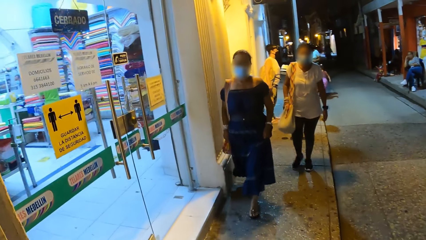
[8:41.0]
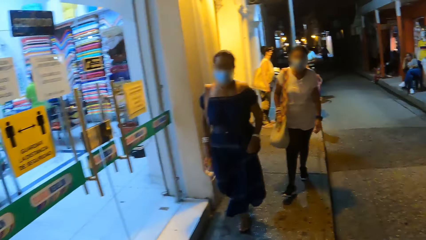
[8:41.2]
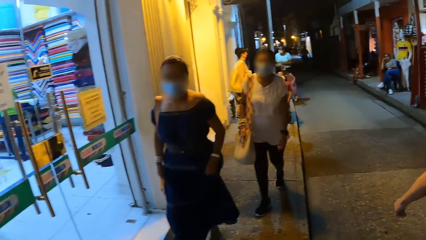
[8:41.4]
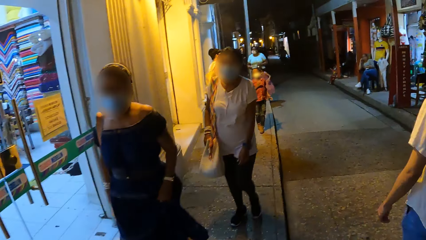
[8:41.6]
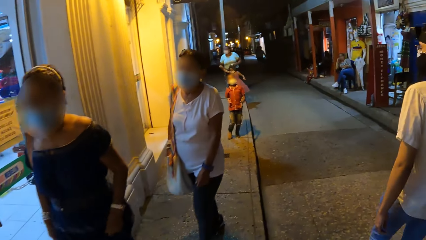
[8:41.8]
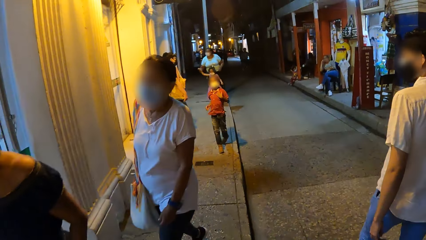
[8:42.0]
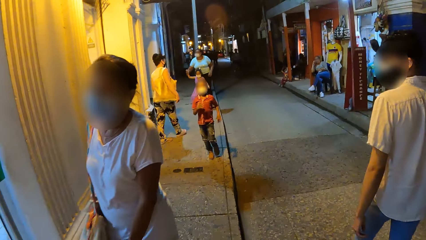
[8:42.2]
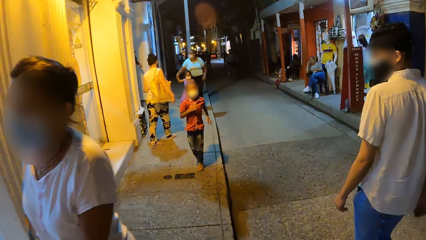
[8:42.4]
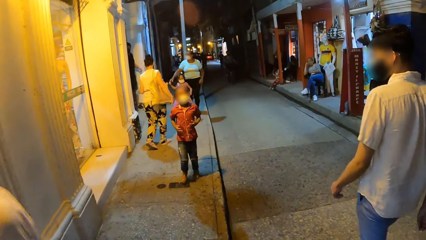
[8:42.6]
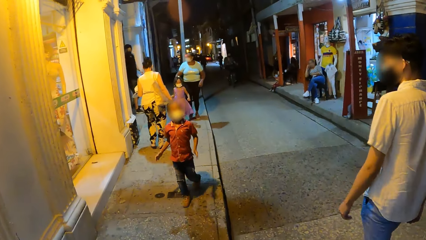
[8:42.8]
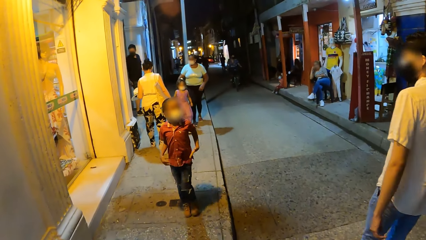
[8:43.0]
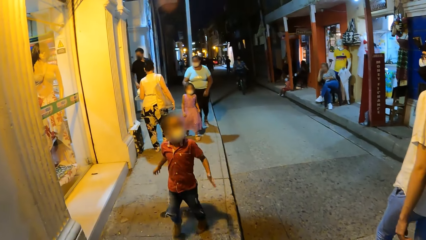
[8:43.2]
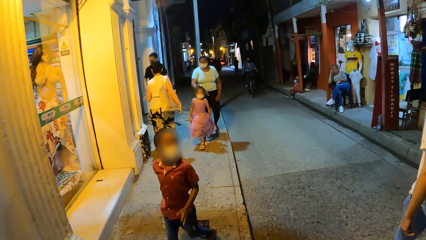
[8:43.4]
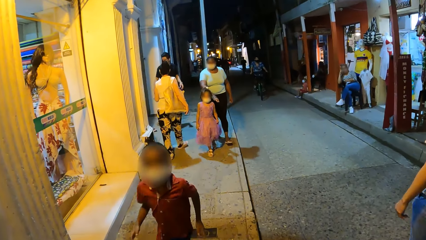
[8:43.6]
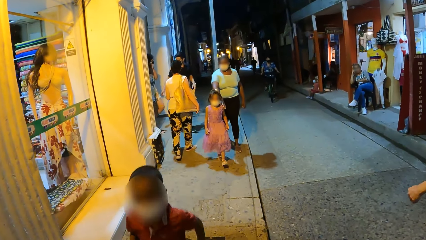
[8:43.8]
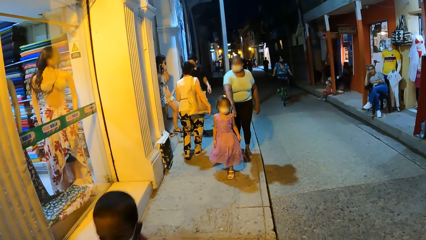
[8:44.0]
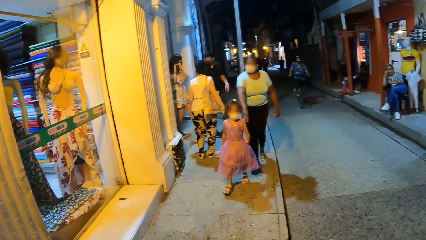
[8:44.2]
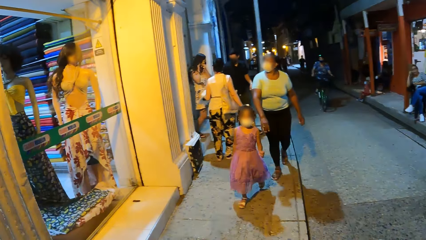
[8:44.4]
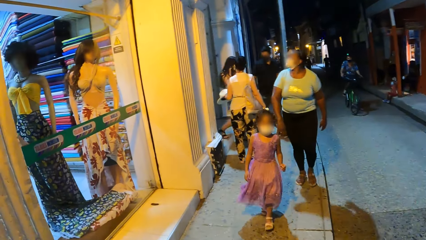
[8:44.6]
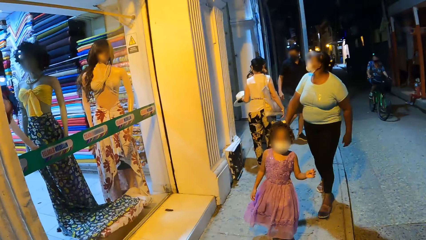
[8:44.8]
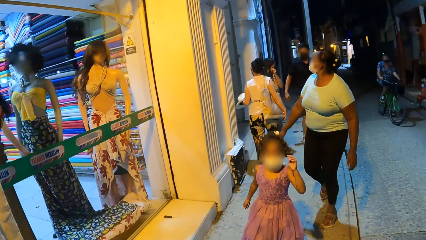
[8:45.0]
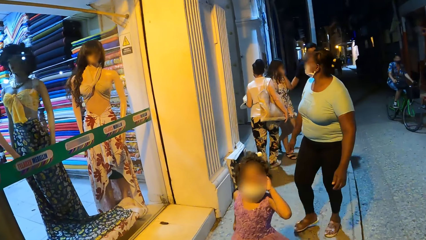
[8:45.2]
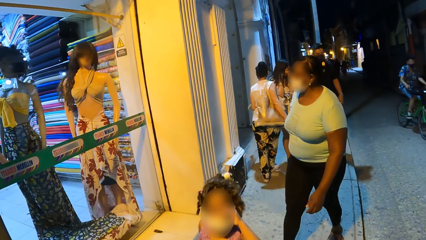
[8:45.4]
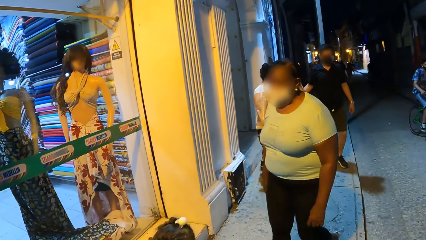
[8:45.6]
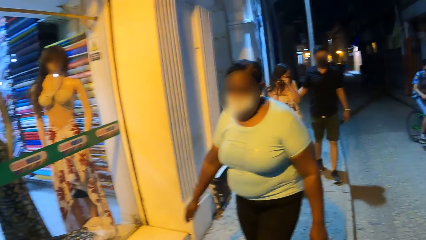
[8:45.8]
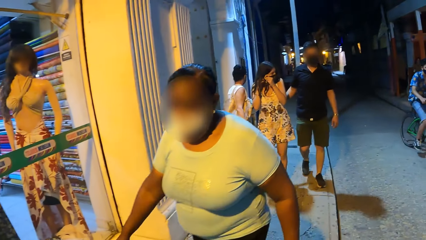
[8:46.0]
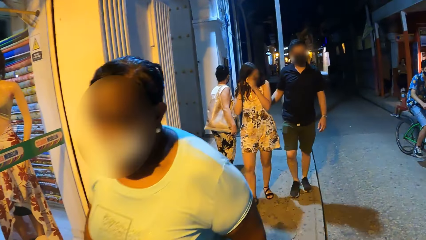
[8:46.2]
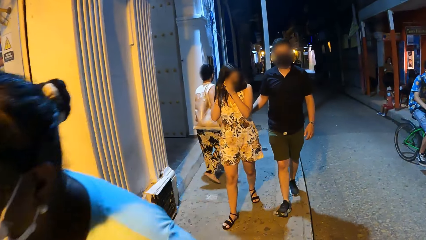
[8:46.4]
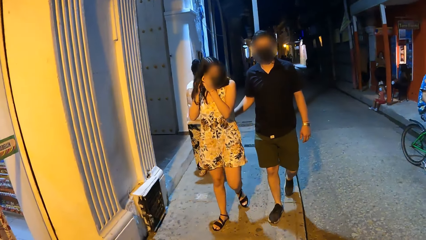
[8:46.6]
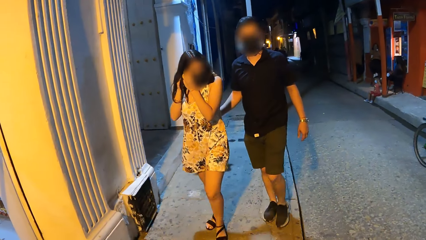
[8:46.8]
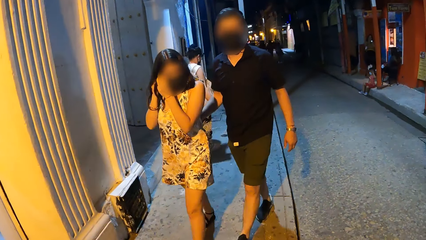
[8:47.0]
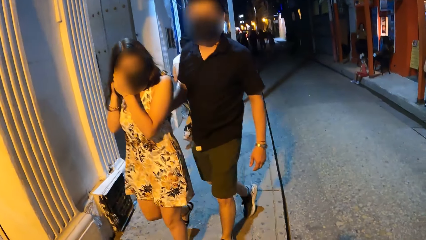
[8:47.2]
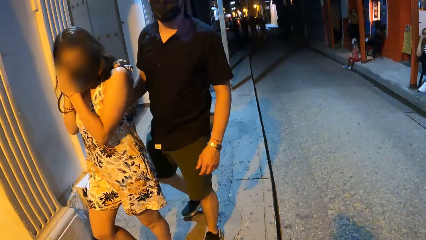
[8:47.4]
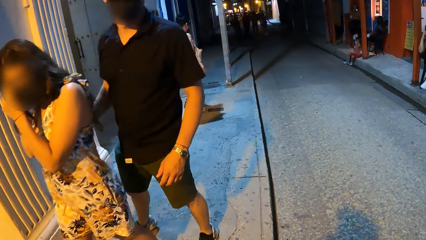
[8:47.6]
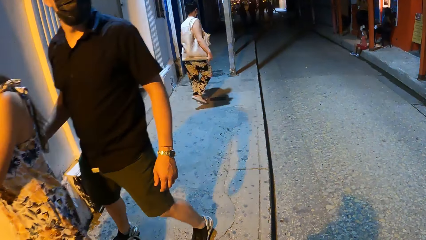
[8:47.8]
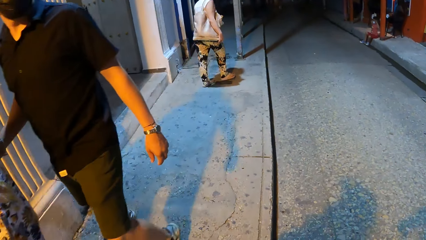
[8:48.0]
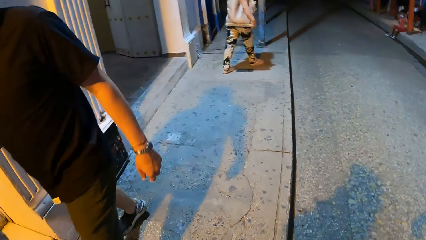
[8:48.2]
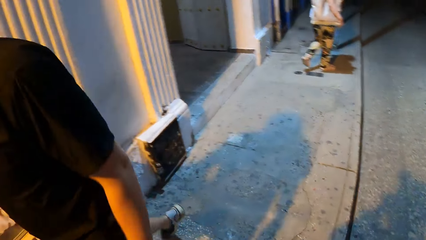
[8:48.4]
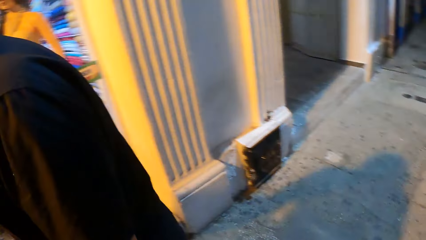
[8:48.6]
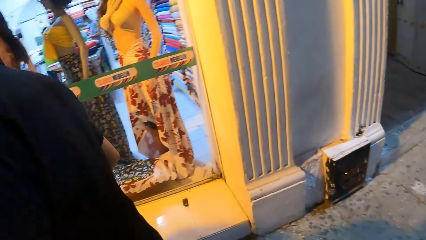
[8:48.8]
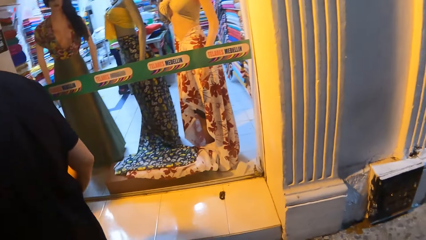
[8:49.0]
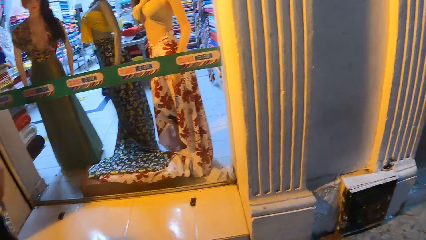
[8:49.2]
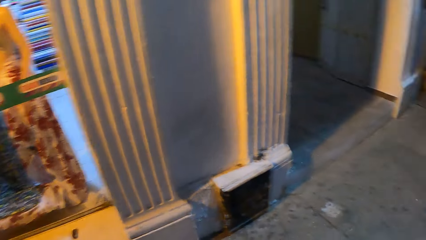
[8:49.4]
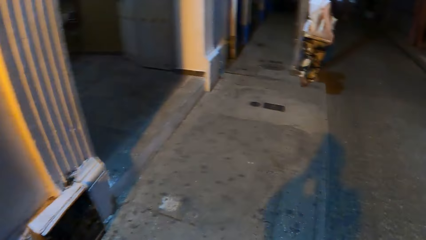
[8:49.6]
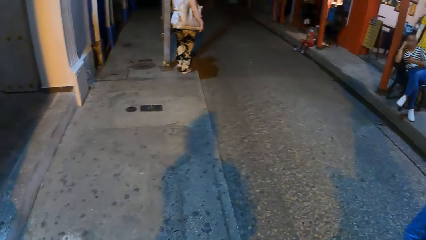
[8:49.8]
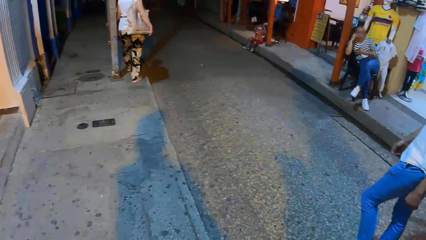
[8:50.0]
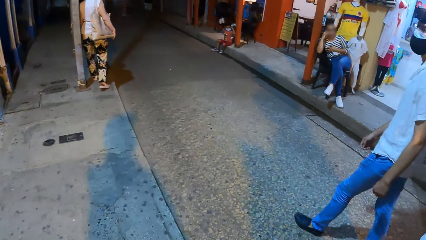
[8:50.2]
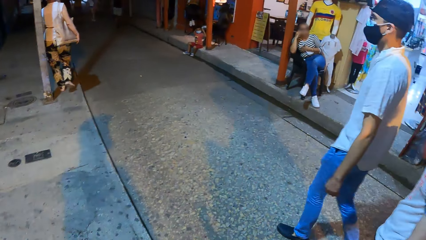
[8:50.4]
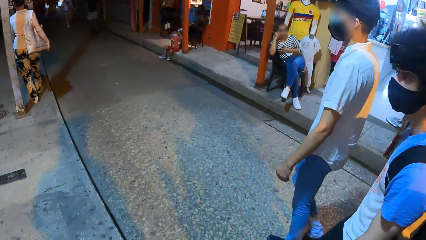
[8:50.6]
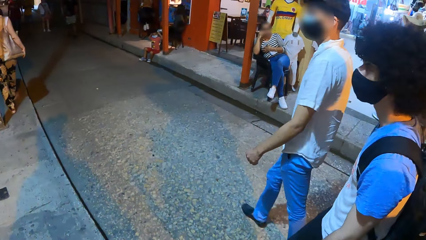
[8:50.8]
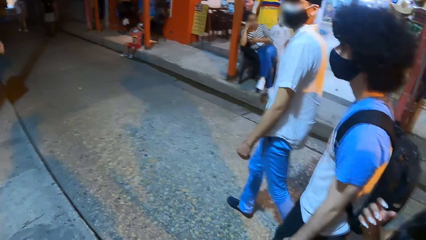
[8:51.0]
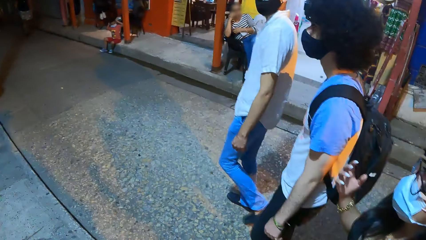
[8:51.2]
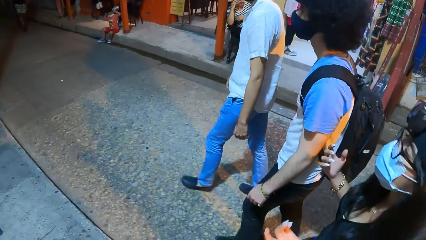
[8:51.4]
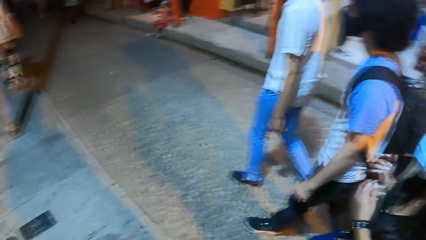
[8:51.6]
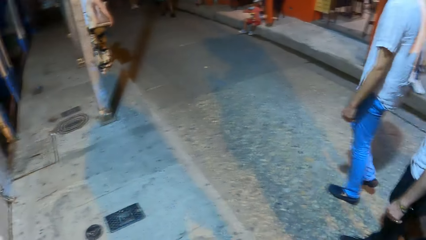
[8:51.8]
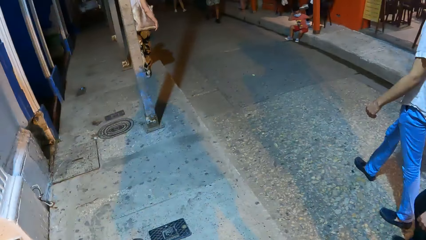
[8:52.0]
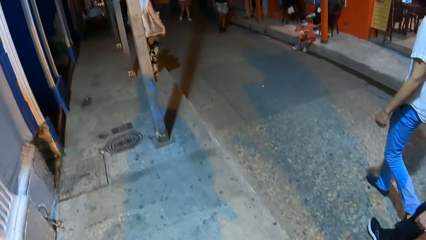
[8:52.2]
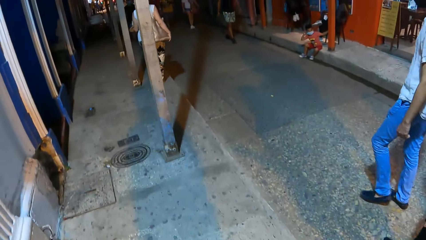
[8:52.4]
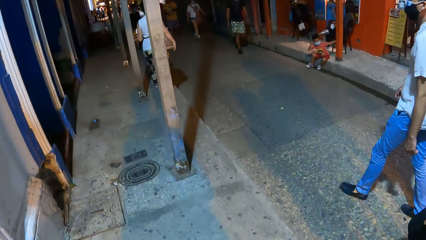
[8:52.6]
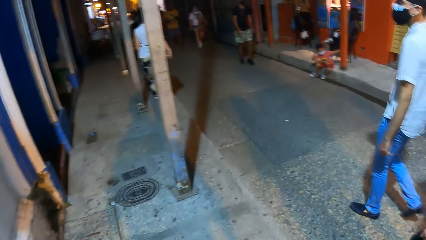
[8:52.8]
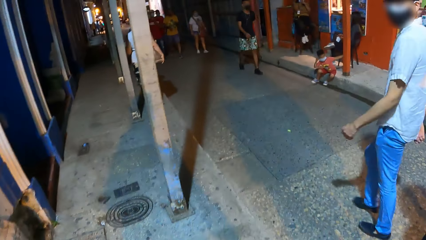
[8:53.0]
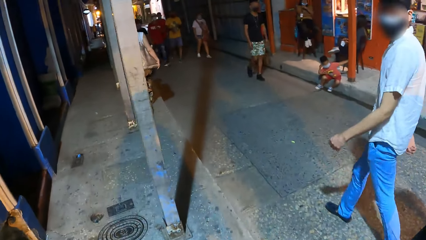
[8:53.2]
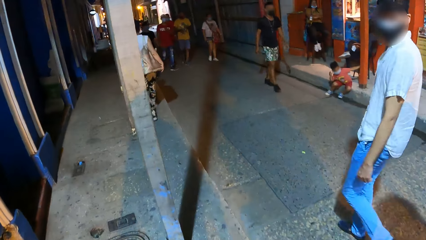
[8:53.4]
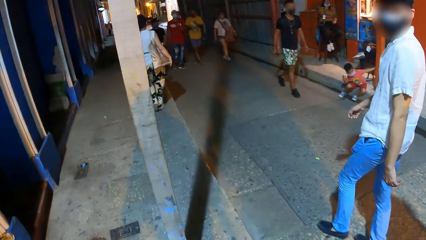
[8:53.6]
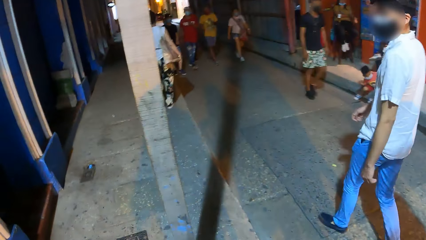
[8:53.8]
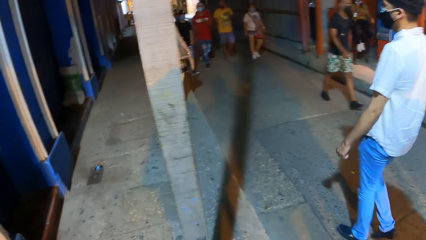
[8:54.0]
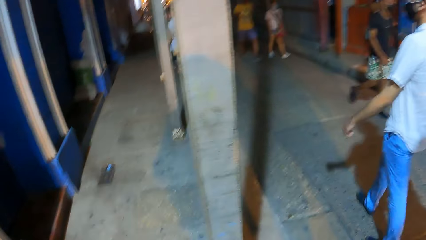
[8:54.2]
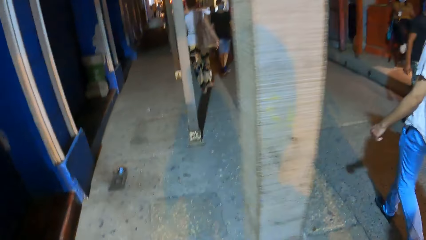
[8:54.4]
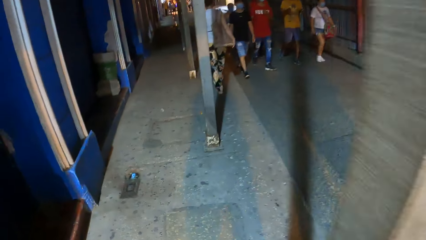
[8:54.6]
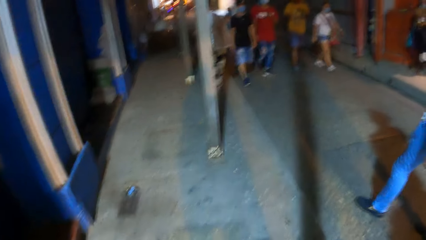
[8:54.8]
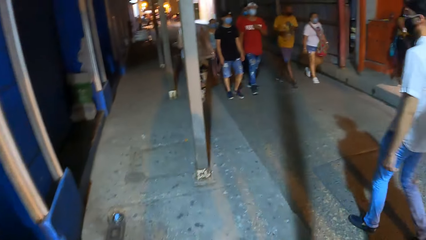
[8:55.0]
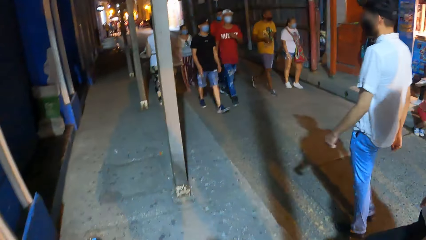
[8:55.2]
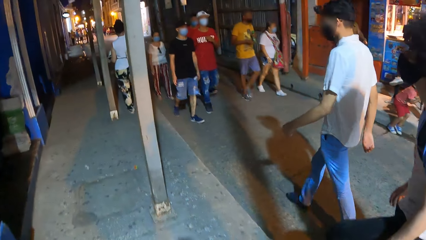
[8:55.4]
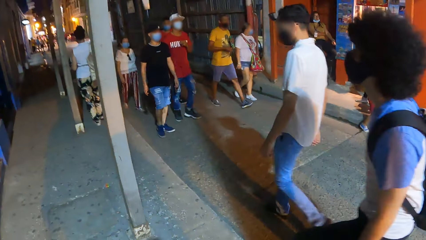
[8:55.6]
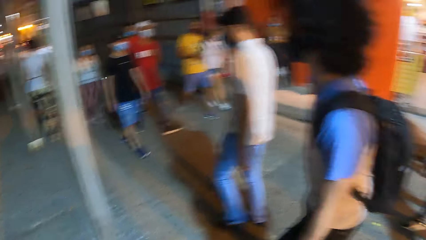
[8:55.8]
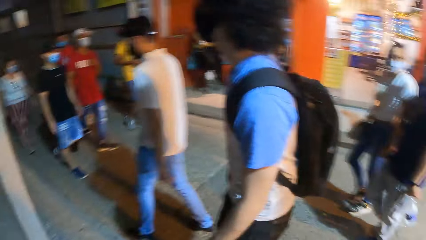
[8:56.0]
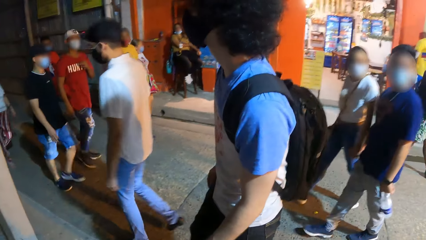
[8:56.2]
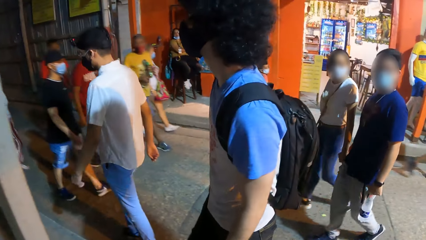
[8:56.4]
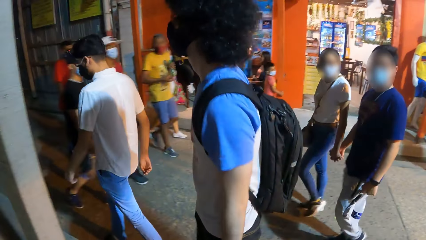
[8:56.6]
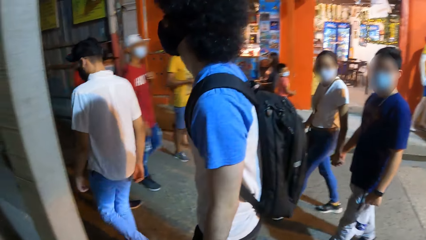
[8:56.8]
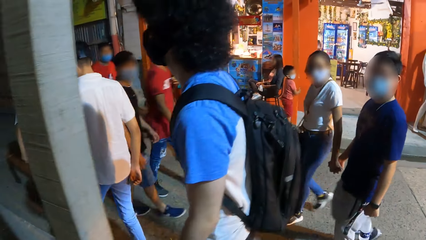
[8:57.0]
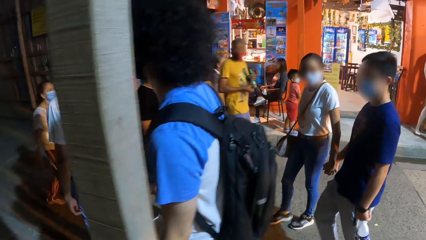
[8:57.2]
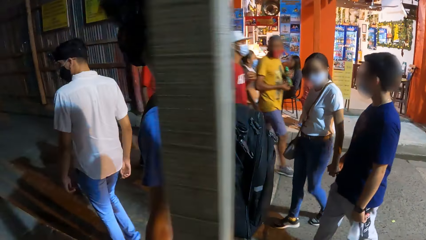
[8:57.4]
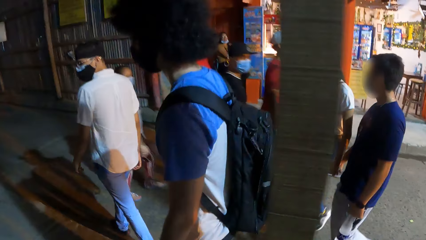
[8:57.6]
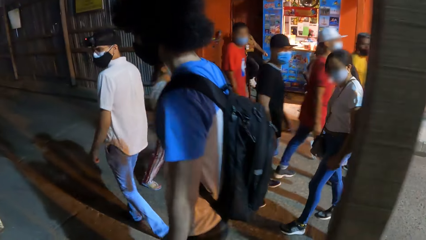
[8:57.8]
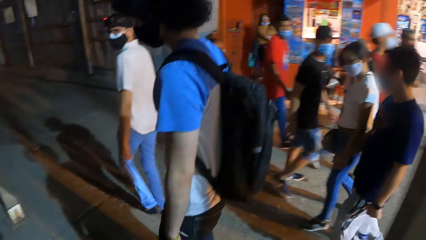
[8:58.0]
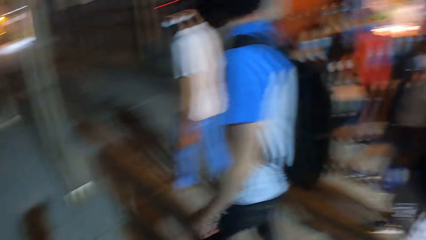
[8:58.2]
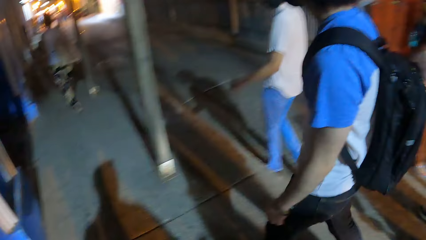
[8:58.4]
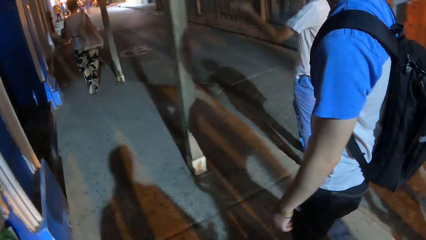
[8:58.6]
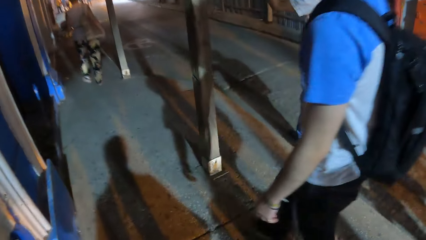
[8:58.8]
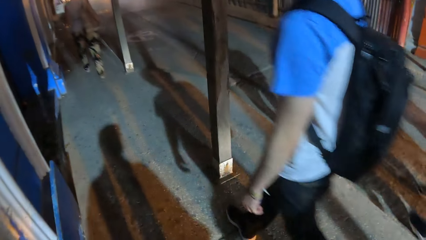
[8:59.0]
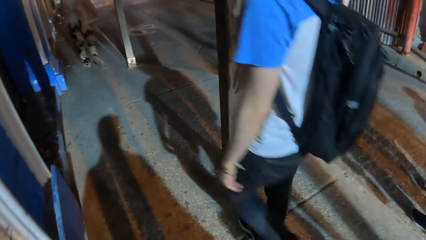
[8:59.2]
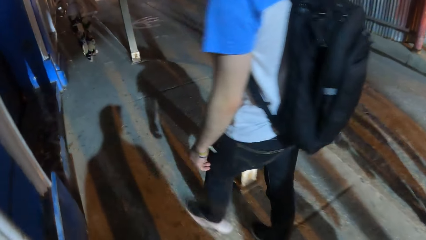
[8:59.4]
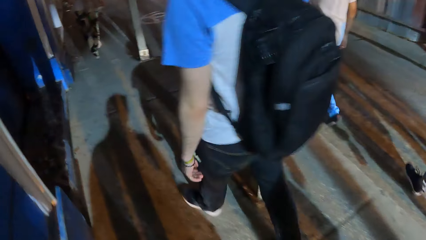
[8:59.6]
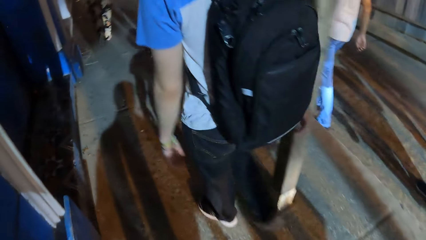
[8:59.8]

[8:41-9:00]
The camera wearer walks past people on the pavement. They look inside a shop. A man walks with another man and a lady. A third man holds another lady's hand on the road.
